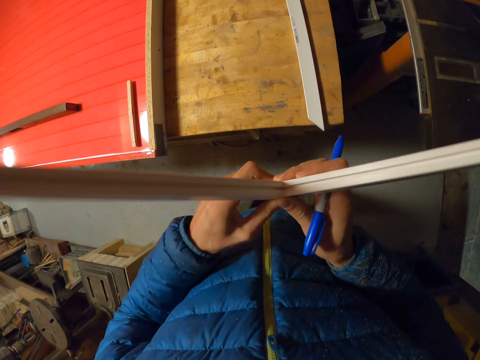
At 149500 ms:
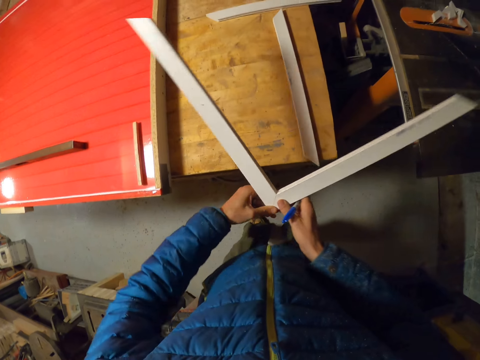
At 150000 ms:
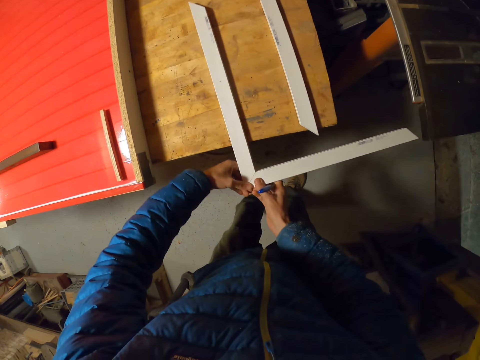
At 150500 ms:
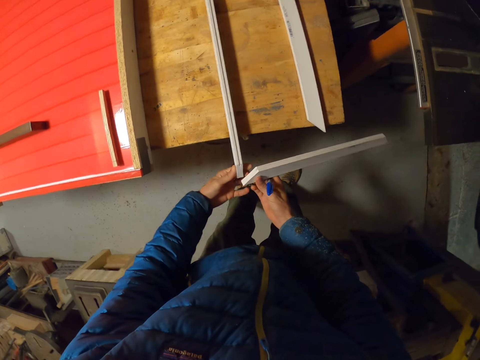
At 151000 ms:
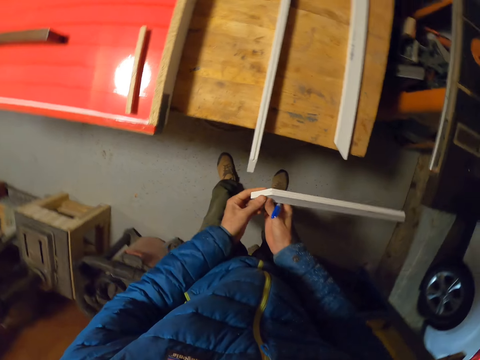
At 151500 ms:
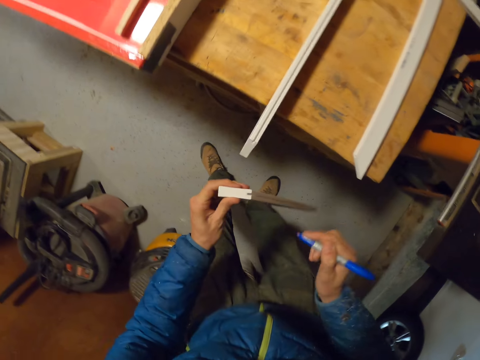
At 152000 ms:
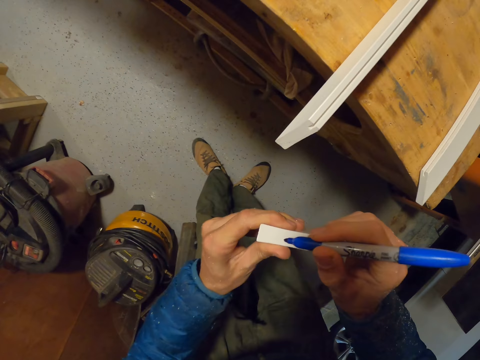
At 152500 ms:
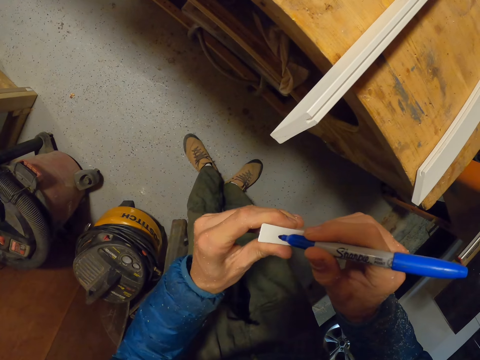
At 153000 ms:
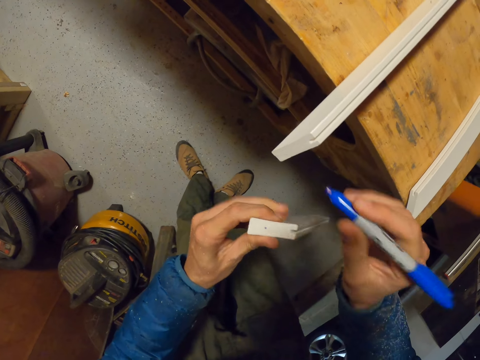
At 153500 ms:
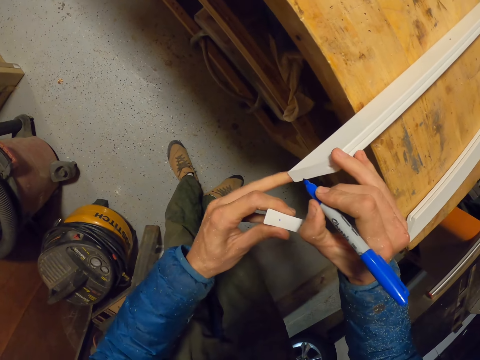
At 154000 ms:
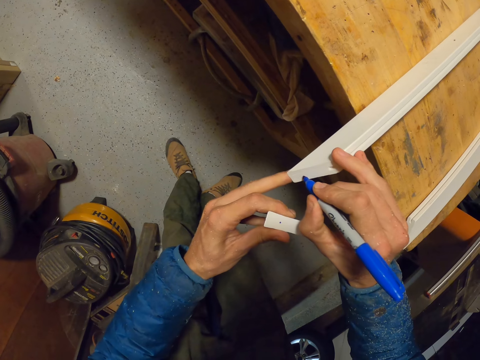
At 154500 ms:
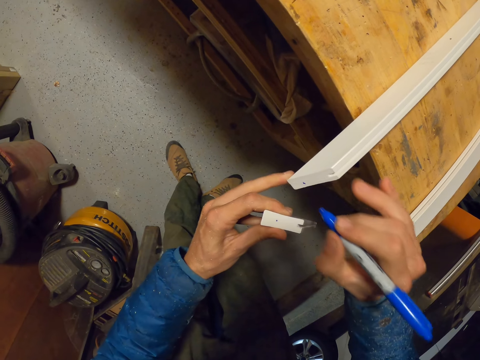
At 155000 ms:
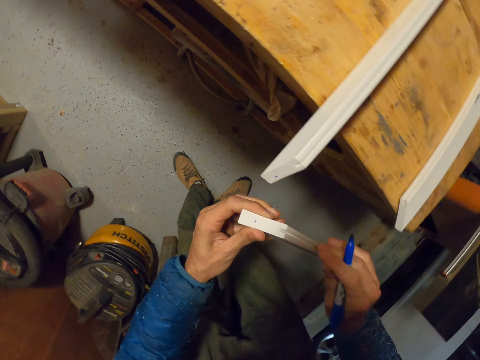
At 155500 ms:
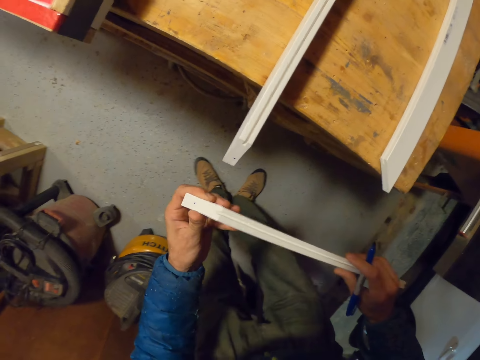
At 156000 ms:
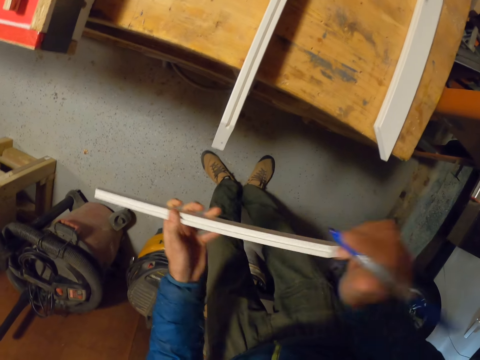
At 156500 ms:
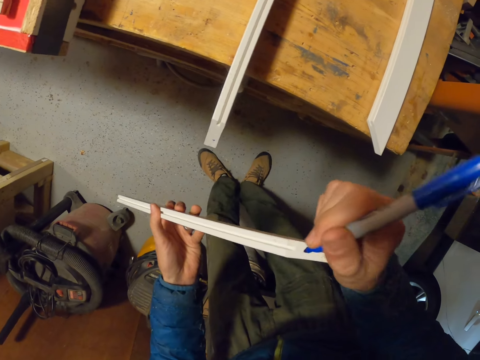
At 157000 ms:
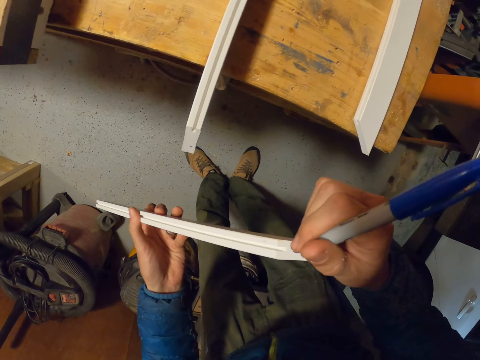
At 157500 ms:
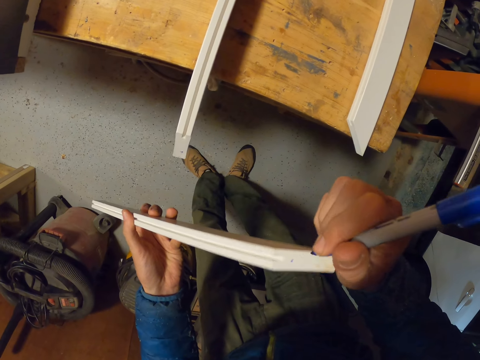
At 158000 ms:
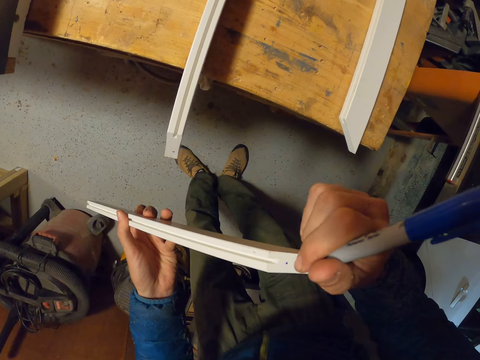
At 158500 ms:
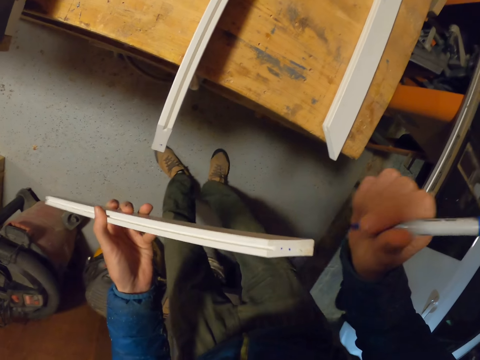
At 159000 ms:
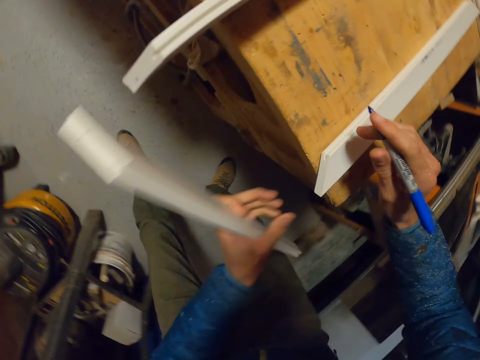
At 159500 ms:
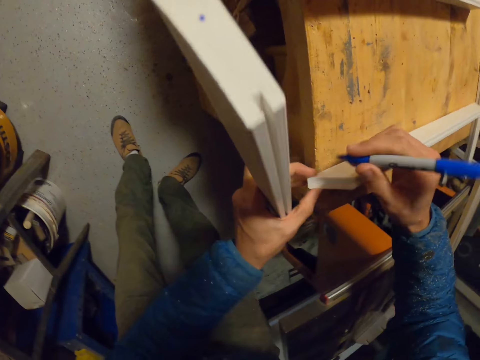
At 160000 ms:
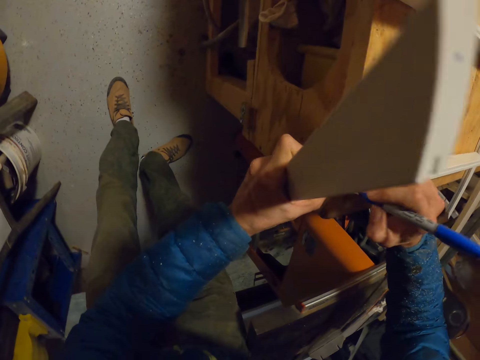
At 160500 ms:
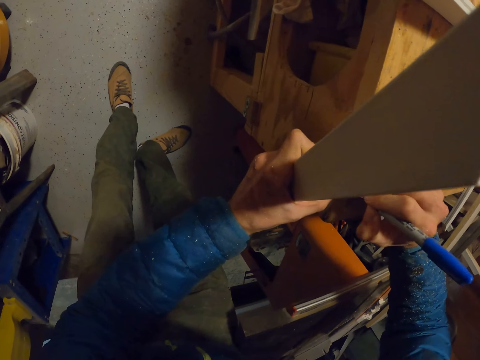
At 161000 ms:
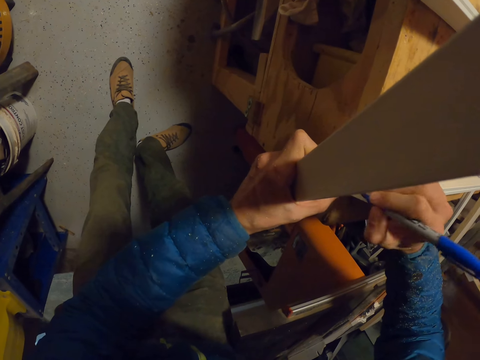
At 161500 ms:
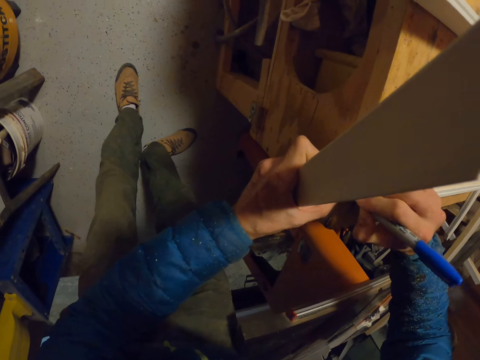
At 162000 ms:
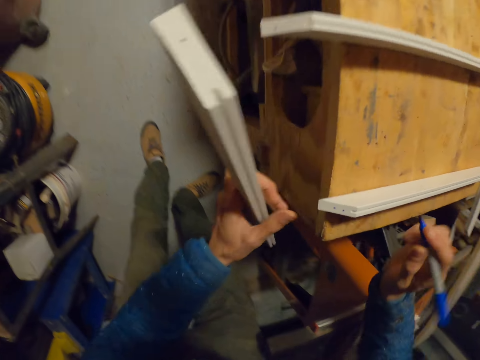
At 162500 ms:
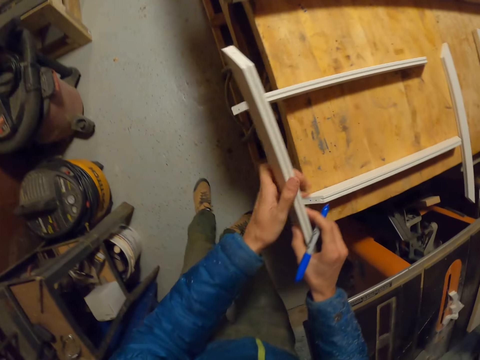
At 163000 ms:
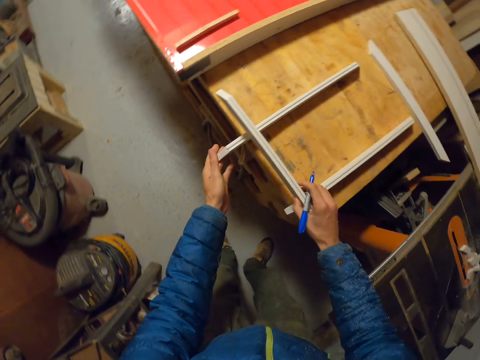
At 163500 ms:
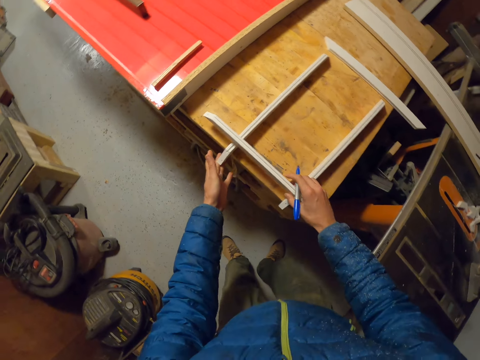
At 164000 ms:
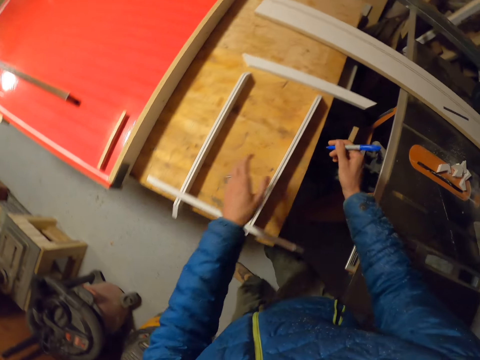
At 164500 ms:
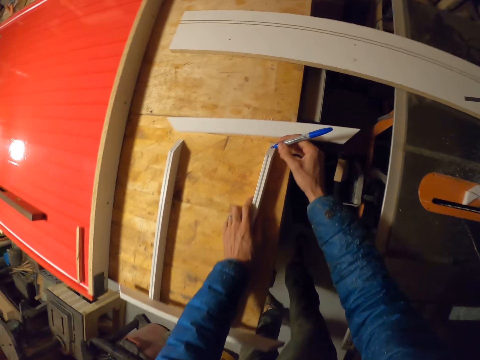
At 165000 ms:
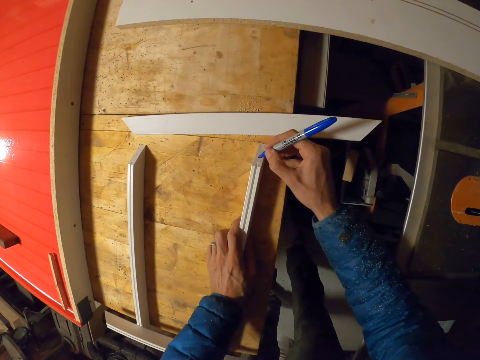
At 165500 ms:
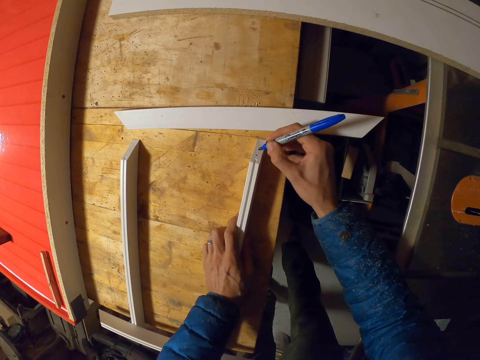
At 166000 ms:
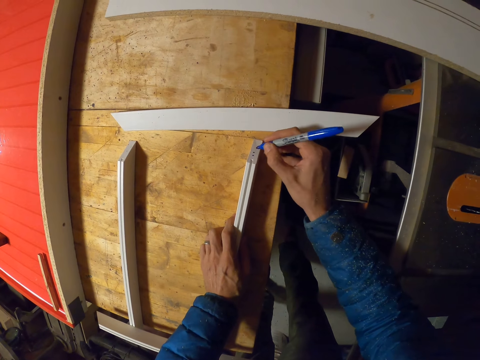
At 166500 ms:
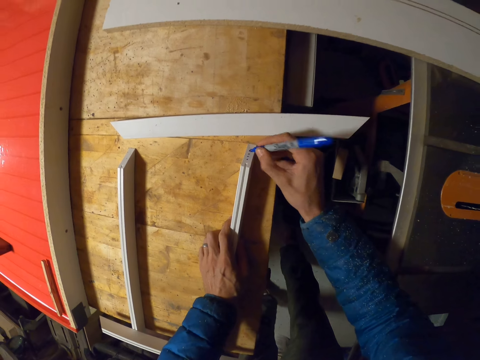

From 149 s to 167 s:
The camera wearer puts down the piece of wood. They mark a point on one of the pieces of wood on the table with the marker. They mark a point on another piece of wood on the table with the marker. They mark two points on the first piece of wood with the marker. They mark two points on another piece of wood on the table with the marker. They put down the piece of wood. They mark three points on the third piece of wood on the table with the marker.

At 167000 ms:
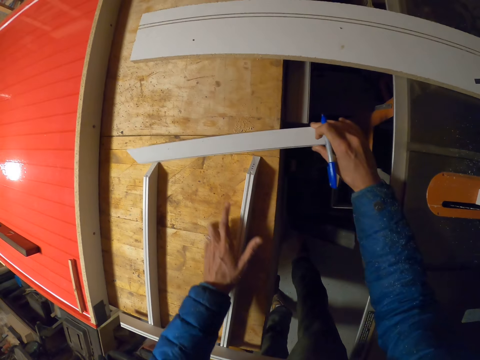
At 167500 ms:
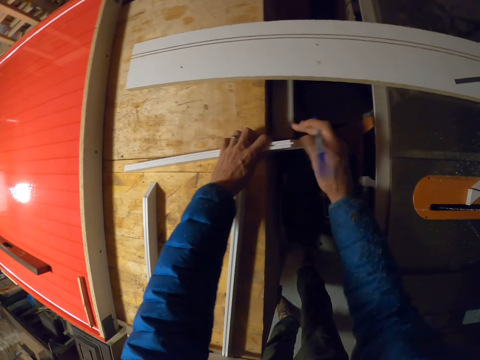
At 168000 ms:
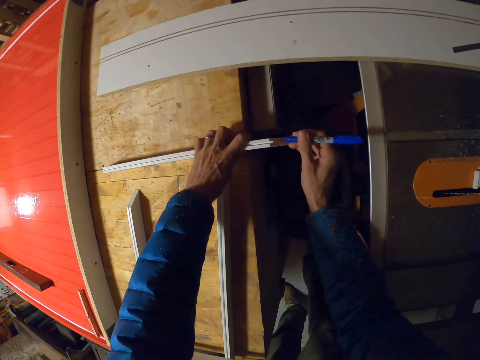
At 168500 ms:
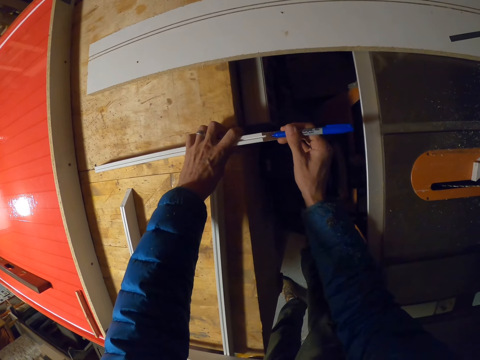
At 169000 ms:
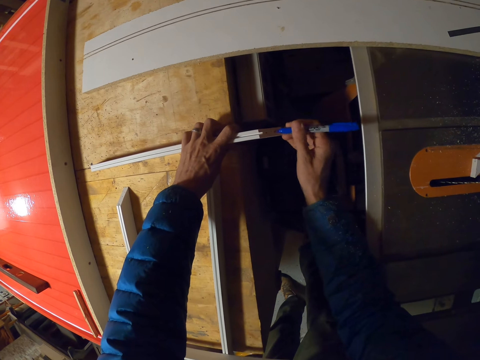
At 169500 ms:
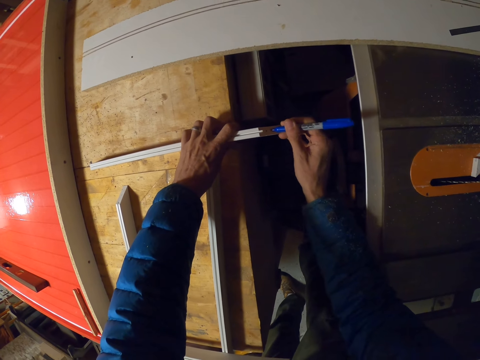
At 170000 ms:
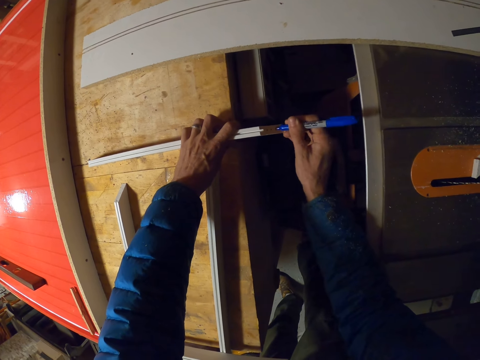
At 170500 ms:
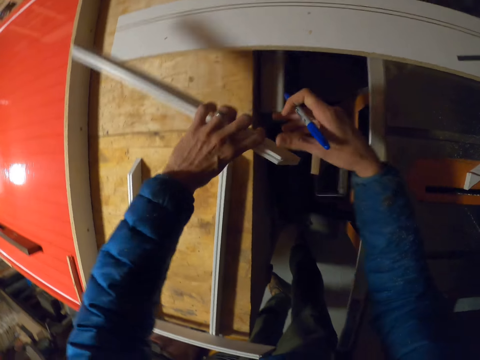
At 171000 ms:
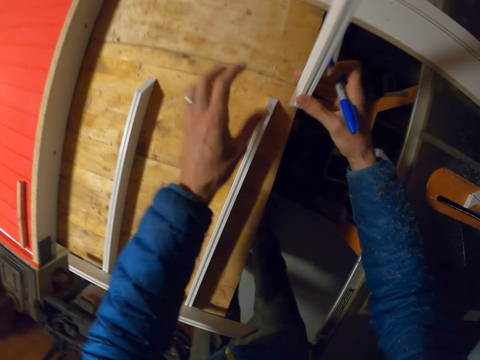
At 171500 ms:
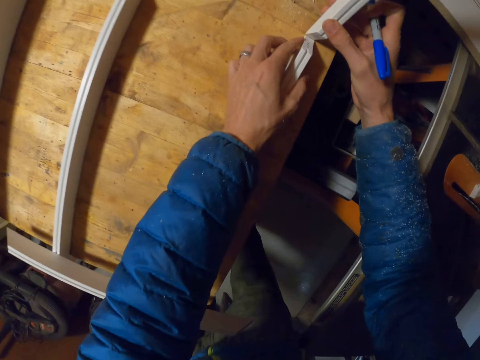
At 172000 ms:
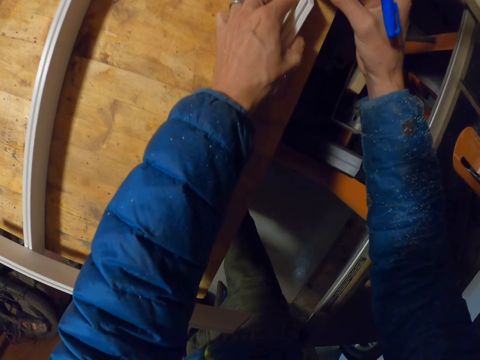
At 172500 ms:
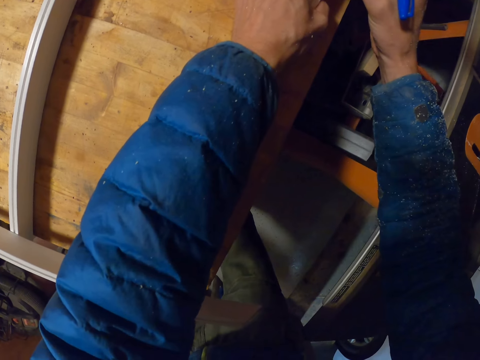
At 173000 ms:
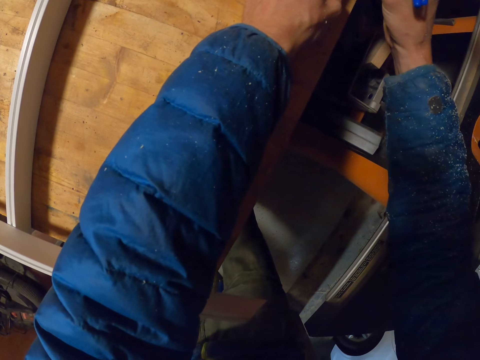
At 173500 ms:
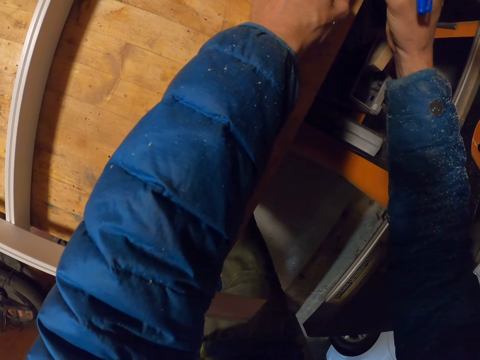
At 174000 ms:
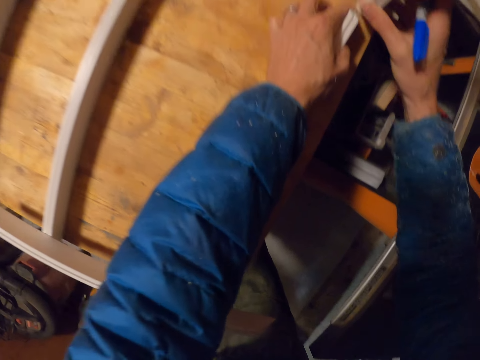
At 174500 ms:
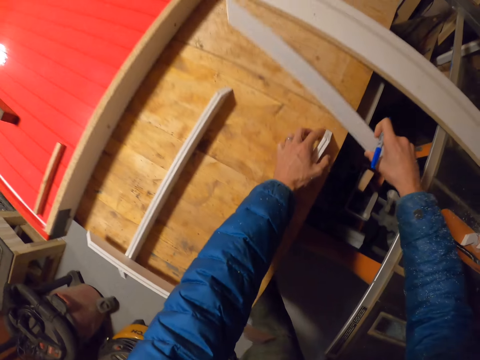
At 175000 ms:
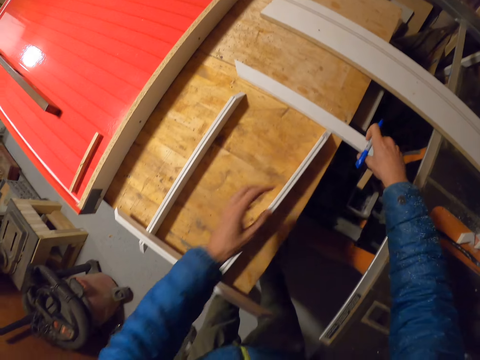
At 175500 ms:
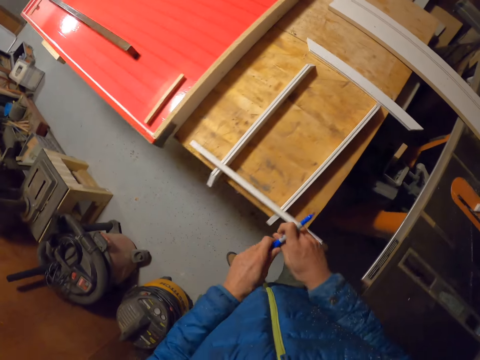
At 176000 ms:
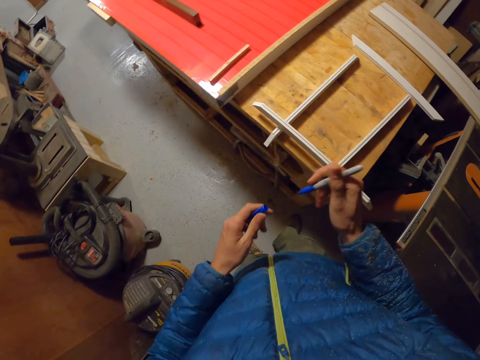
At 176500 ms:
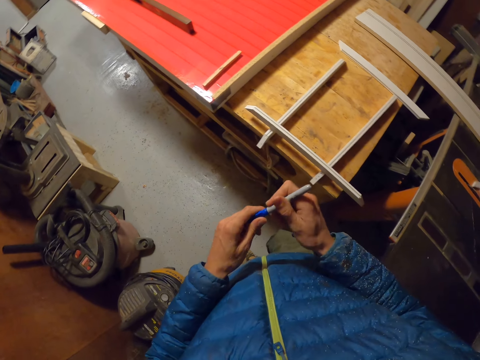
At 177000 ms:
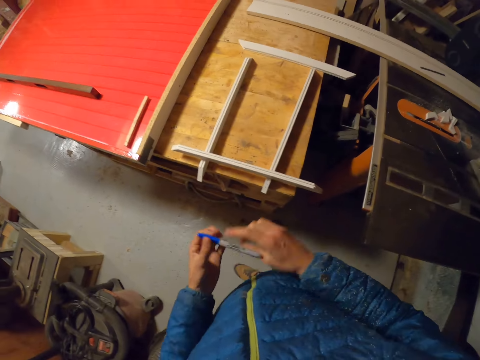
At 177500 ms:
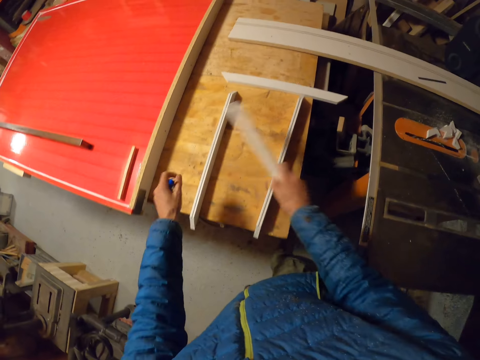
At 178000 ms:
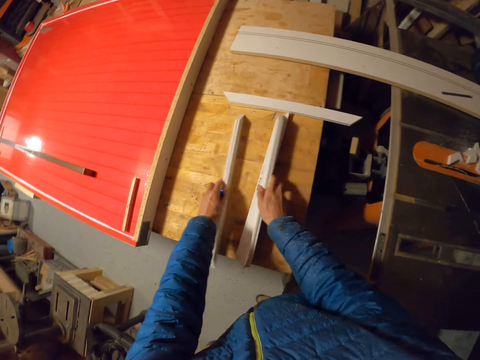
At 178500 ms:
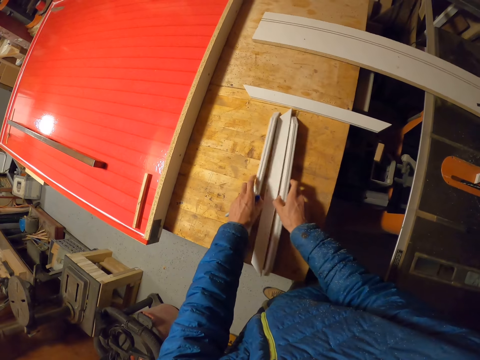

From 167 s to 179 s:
The camera wearer takes the other piece of wood. He marks three points on another piece of wood on the table with the marker. He turns the piece of wood. He puts the piece of wood together. He puts down the piece of wood. He closes the marker with his hands. He packs all the pieces of wood on the table with his hands.
